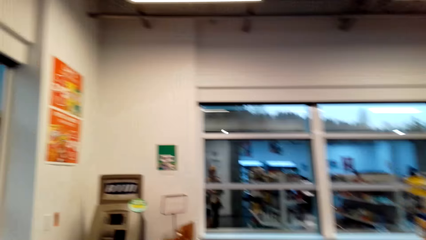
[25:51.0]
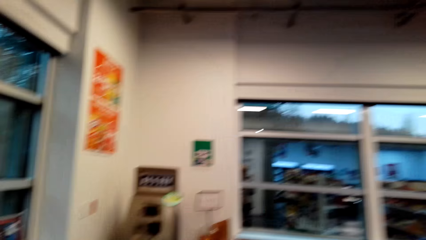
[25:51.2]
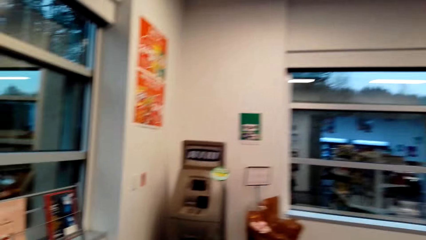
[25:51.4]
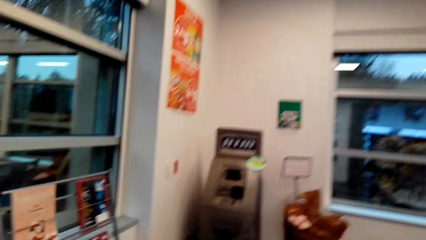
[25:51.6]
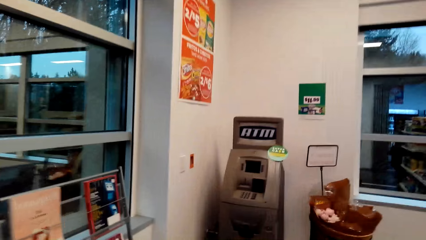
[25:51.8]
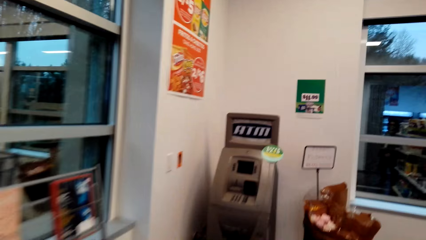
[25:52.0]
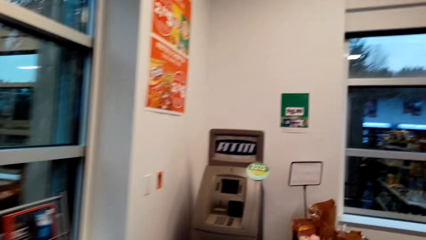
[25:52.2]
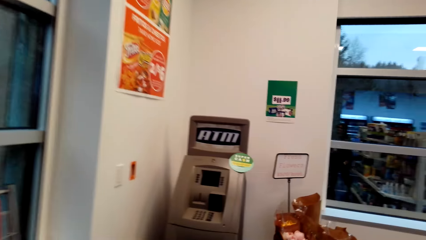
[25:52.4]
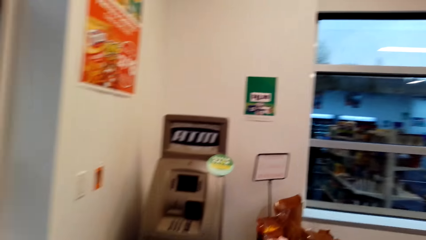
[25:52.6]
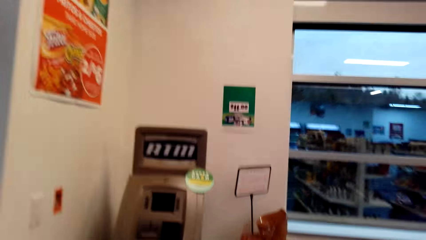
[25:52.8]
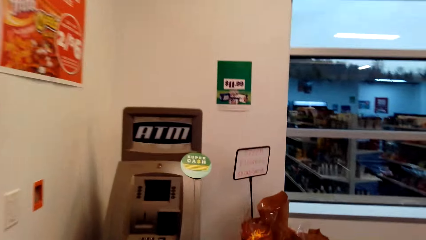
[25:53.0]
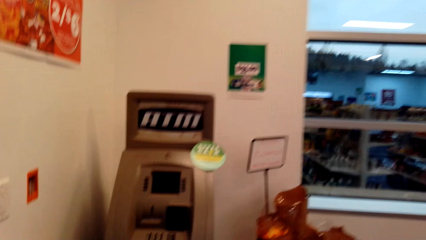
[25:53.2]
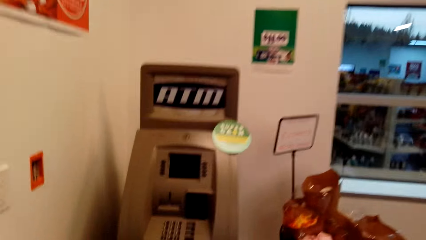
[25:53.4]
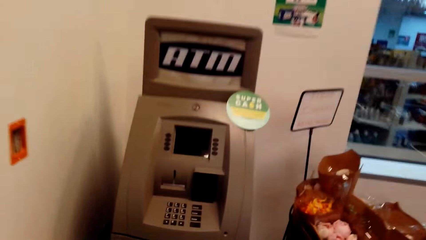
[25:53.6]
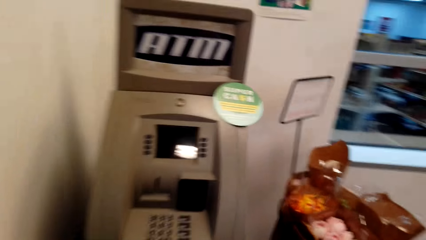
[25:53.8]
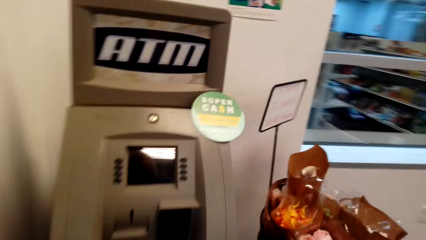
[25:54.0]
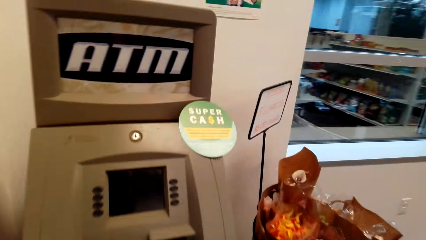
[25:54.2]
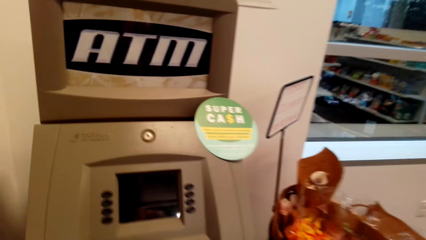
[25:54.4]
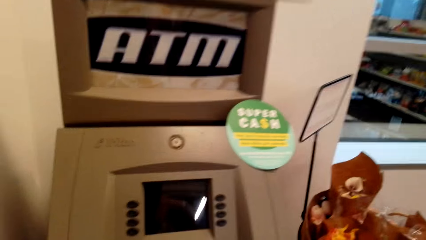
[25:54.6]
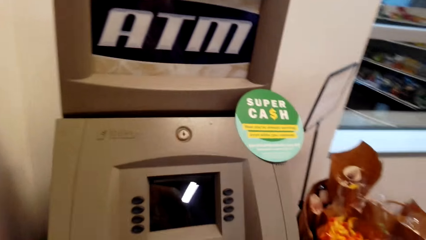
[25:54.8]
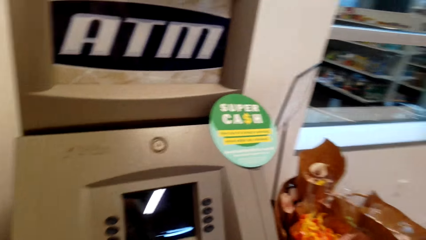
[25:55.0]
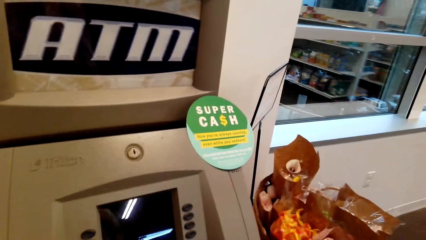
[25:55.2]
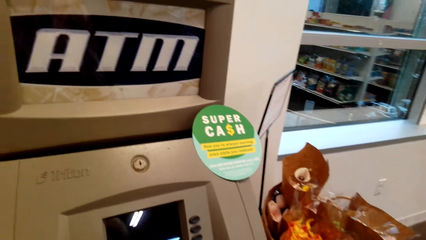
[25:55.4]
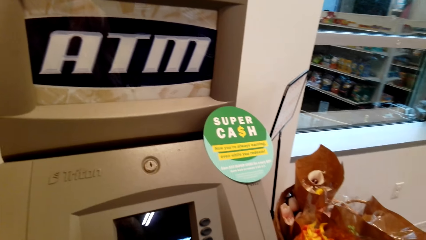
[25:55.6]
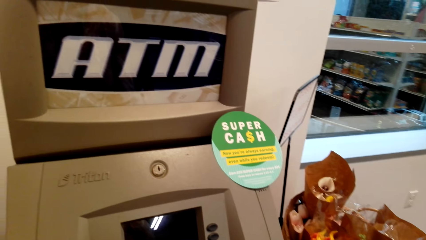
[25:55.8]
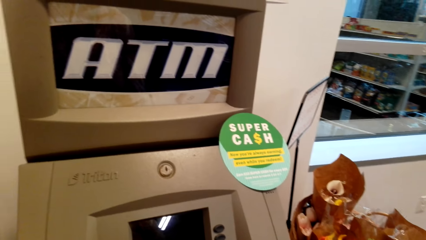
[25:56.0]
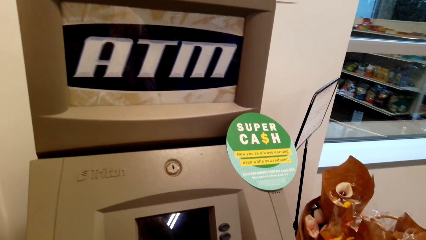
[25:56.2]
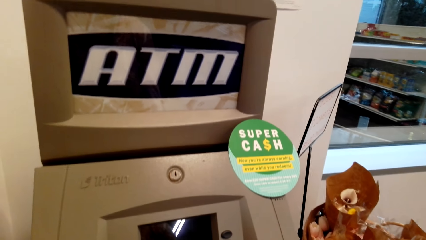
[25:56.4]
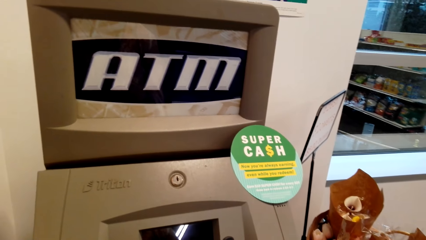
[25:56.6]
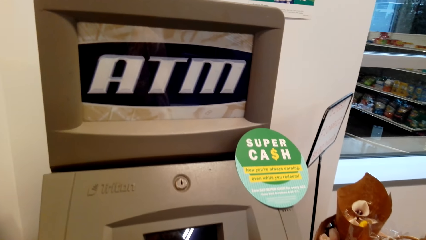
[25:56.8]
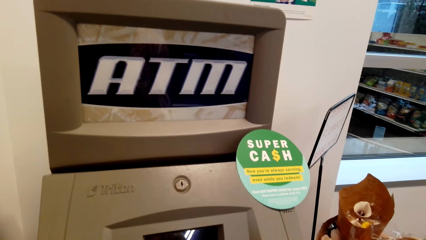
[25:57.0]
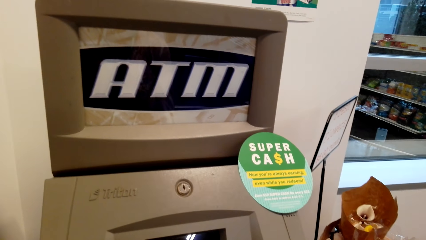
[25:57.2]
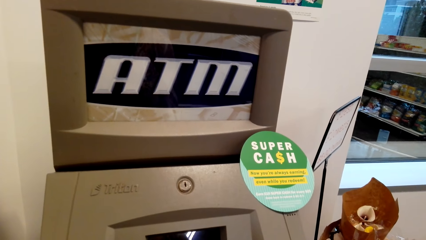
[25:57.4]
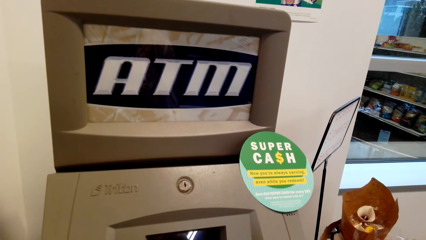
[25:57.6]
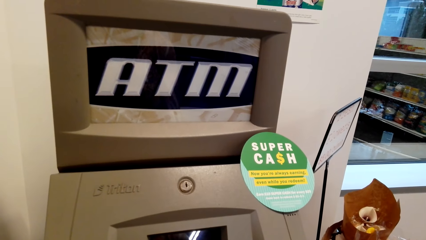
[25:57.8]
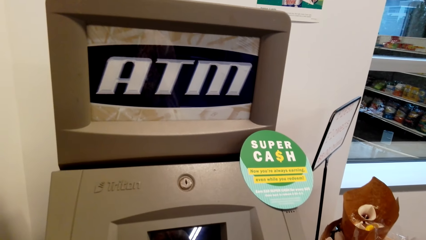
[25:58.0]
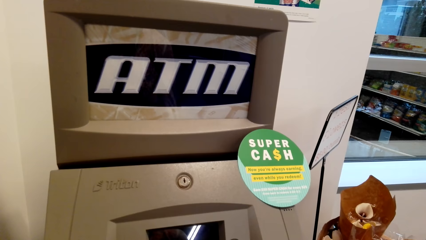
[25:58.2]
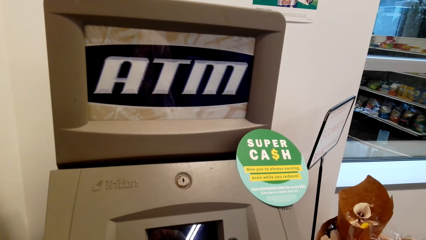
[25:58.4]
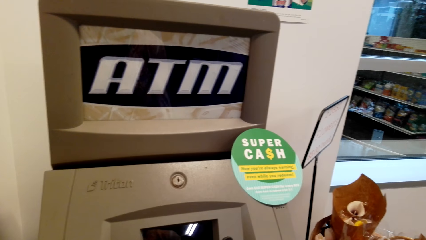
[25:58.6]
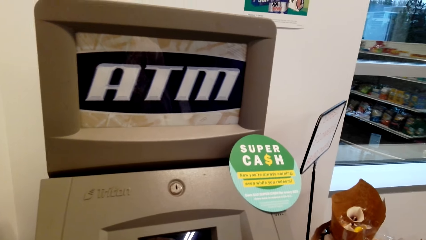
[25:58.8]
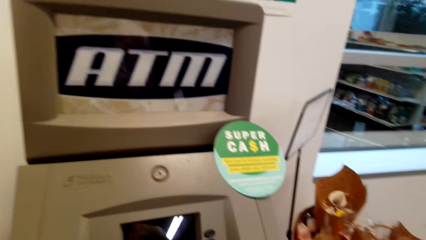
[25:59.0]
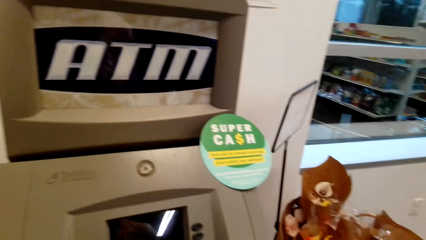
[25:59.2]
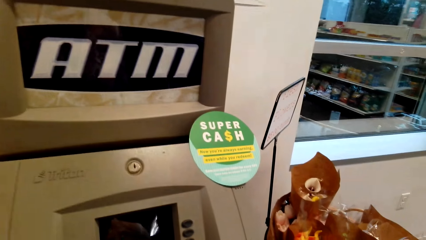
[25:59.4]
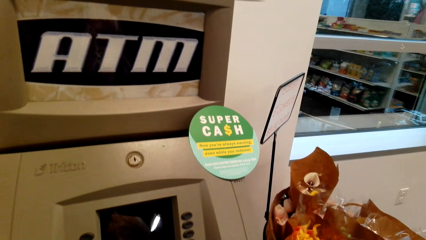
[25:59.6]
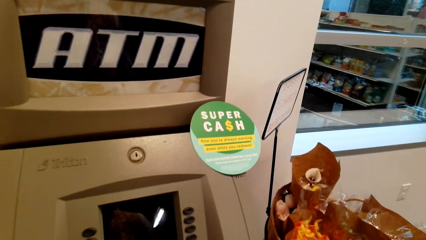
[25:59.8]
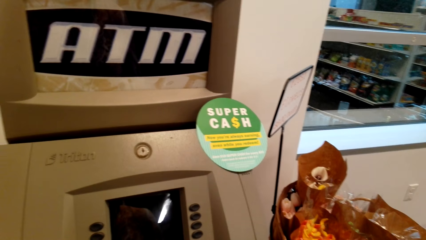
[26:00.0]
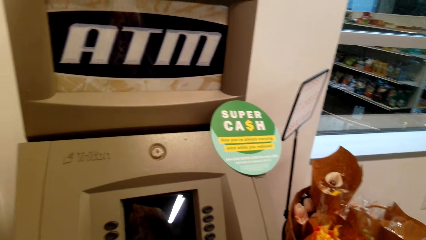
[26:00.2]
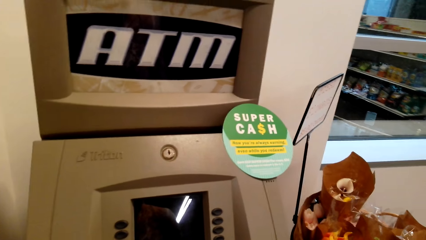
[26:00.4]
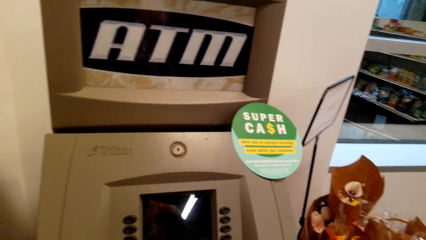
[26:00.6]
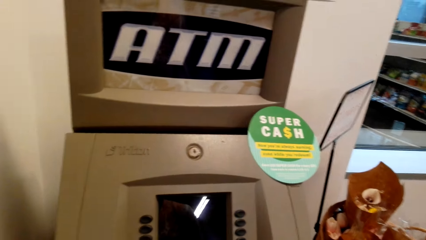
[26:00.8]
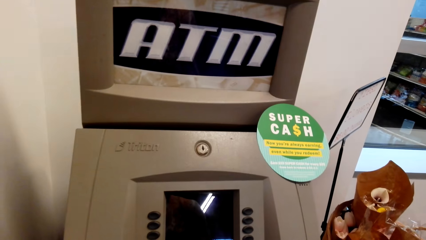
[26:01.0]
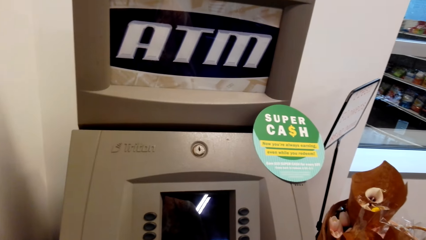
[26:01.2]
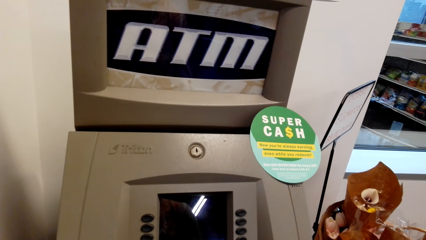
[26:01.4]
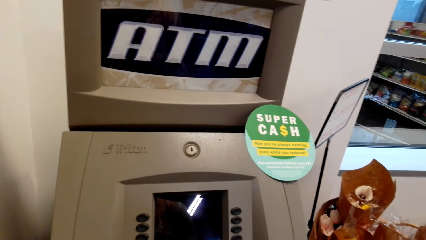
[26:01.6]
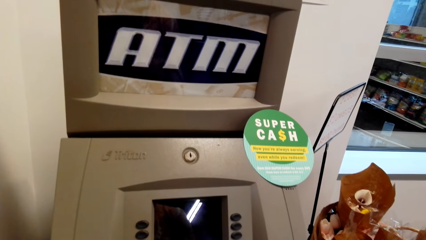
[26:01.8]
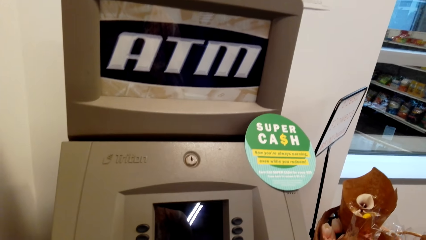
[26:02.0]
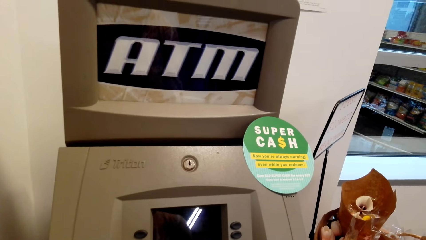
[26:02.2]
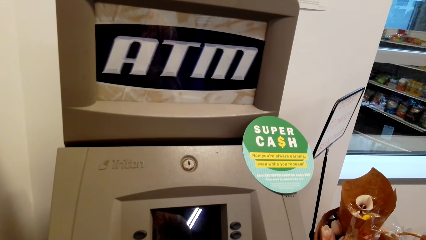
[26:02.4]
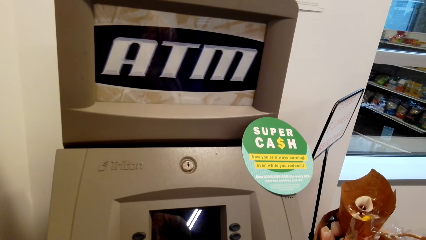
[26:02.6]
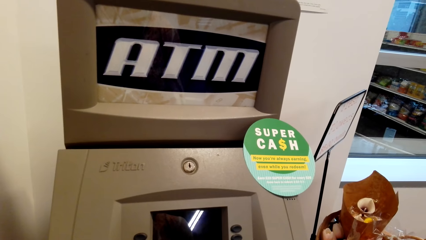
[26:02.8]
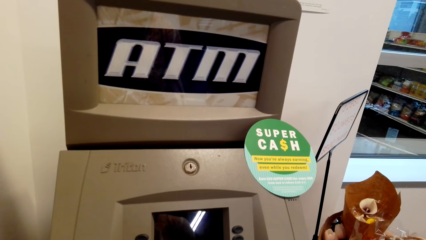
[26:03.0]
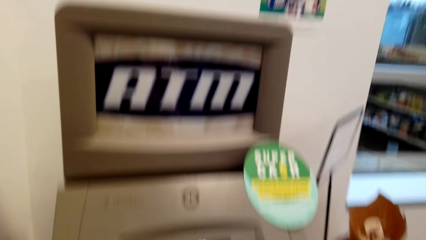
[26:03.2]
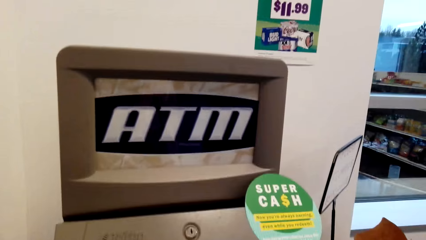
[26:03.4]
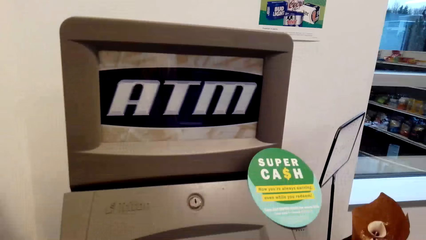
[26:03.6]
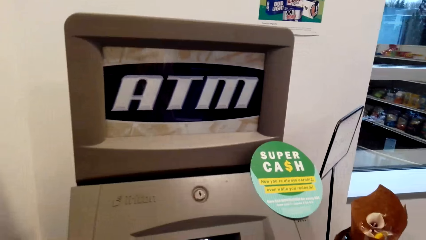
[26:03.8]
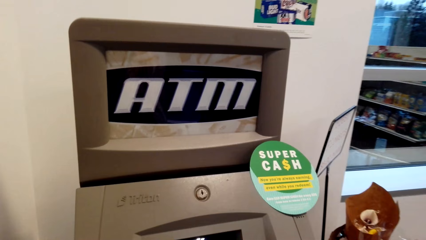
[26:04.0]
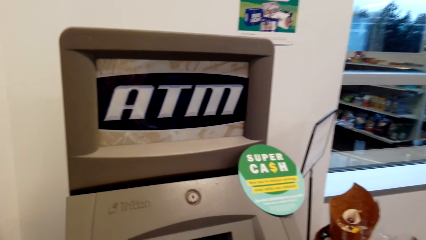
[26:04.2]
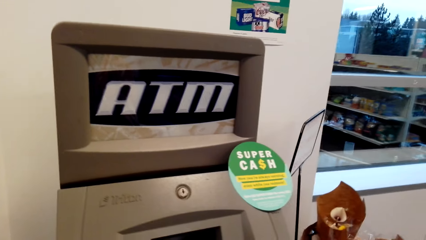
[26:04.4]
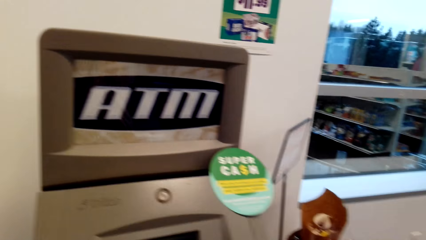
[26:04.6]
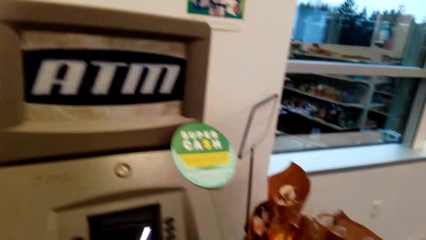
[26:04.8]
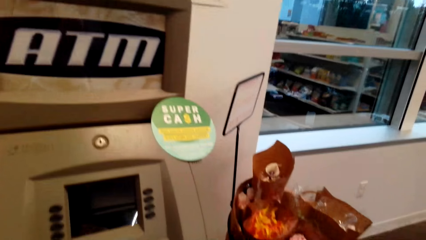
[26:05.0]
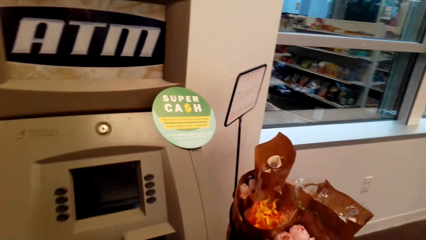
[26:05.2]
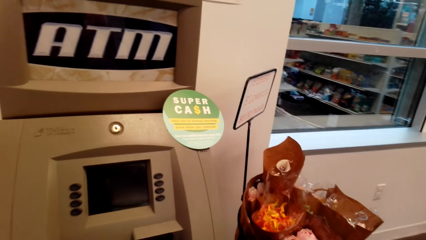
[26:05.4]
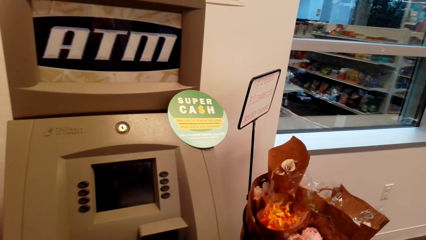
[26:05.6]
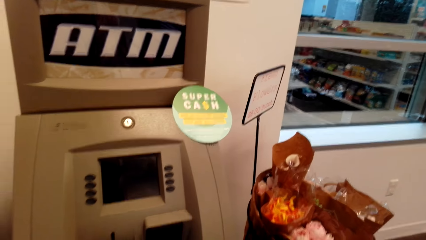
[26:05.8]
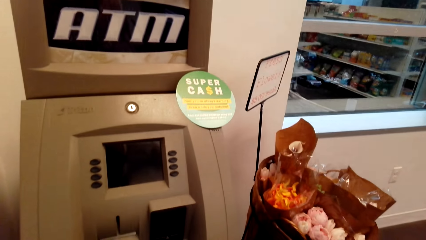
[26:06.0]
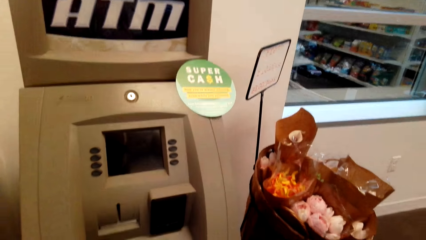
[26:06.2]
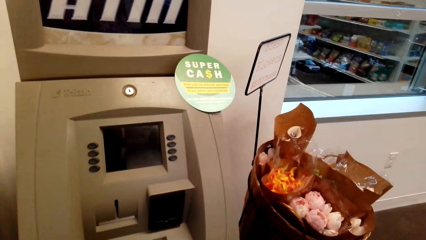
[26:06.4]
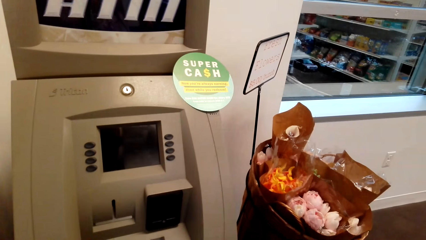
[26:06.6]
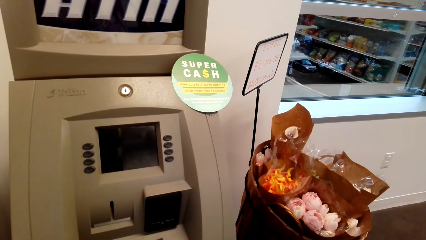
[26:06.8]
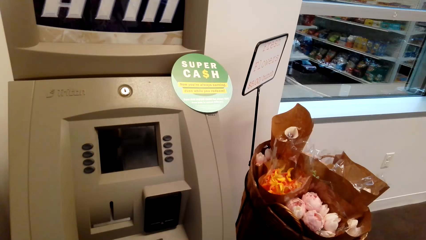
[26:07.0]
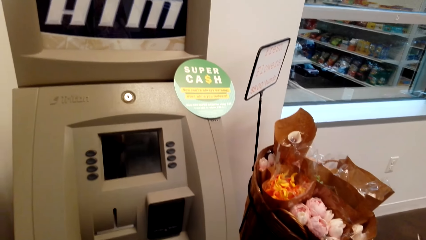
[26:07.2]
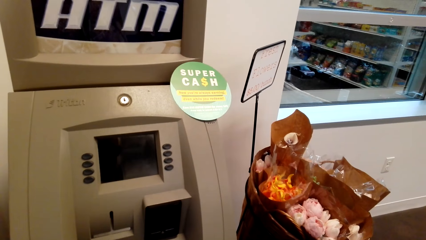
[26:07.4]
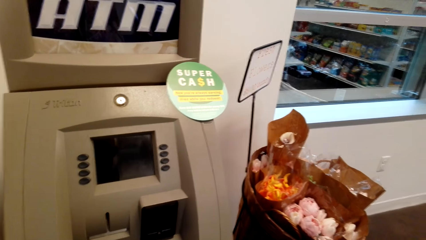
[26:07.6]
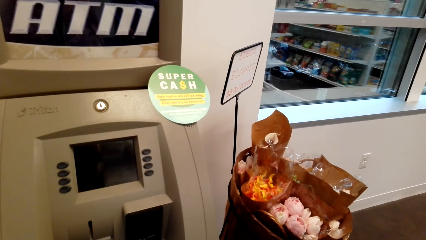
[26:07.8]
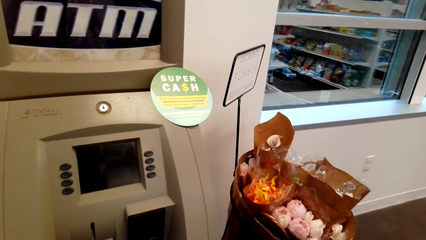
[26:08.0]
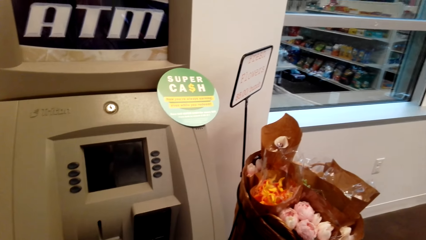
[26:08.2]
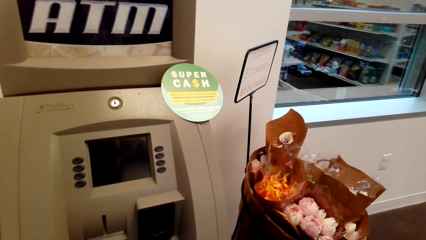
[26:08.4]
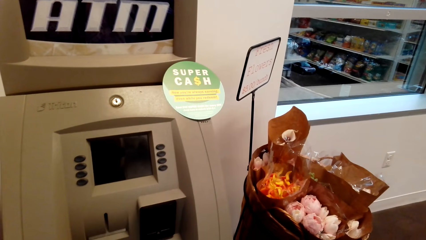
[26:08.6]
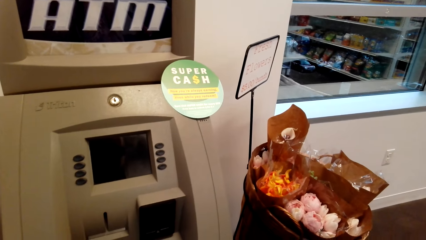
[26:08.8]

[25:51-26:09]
The camera wearer inserts a card in a teller machine. They operate the ATM. They look around.
